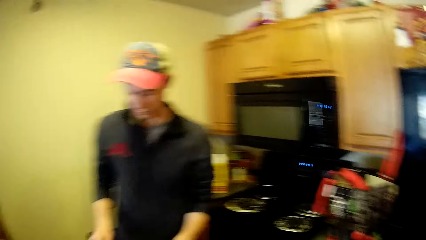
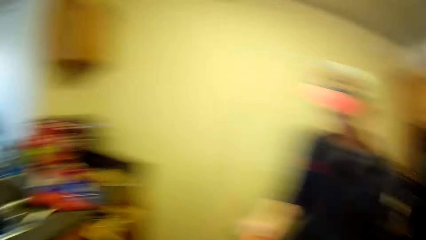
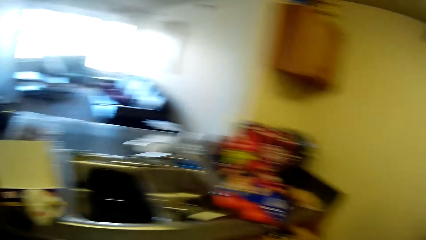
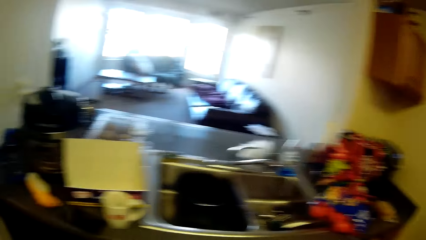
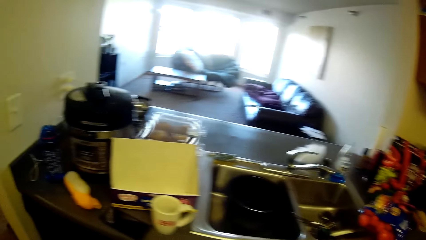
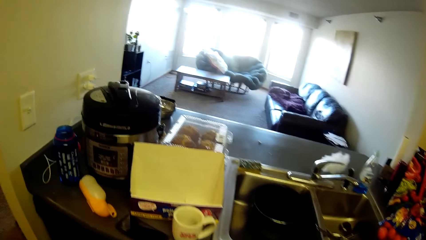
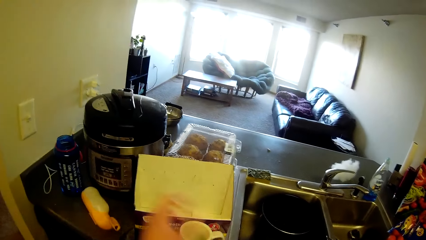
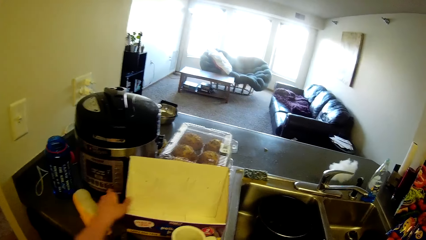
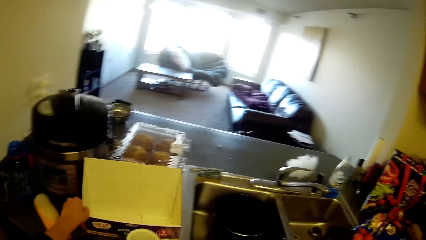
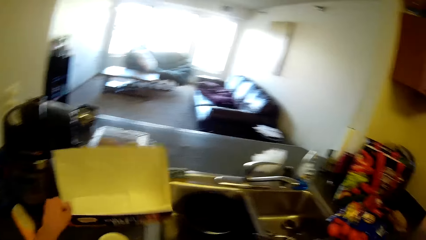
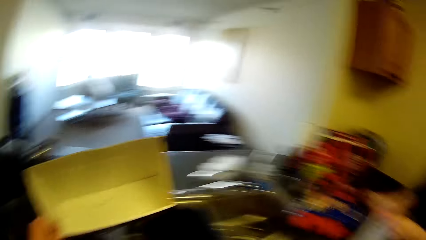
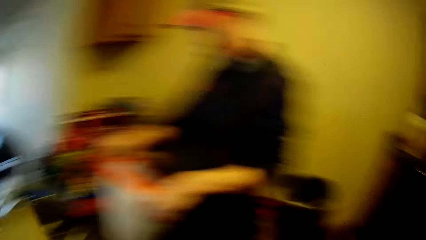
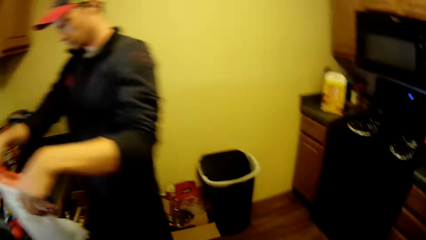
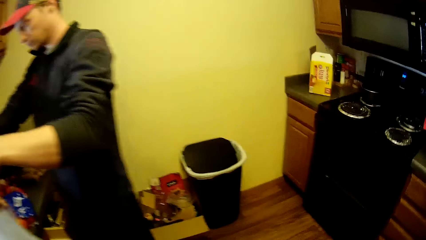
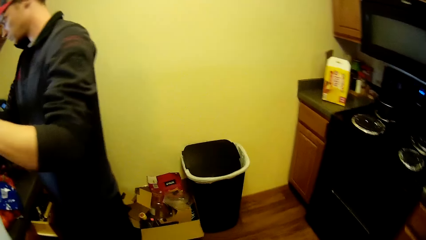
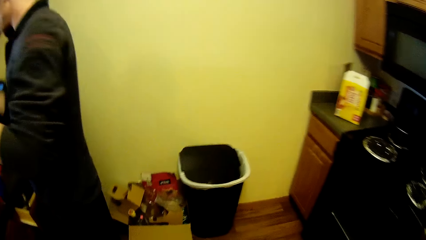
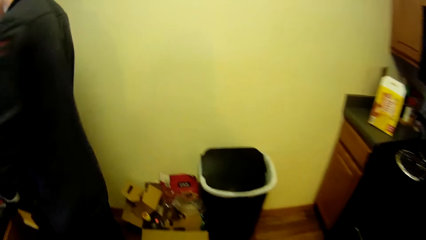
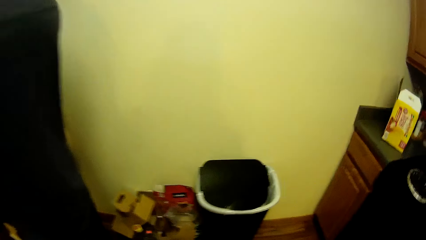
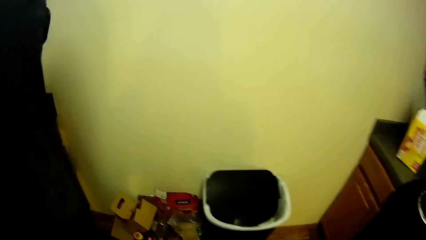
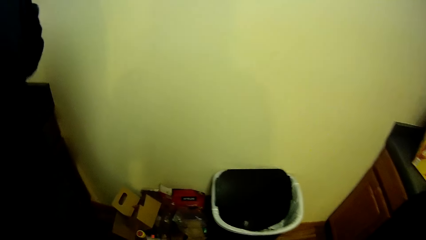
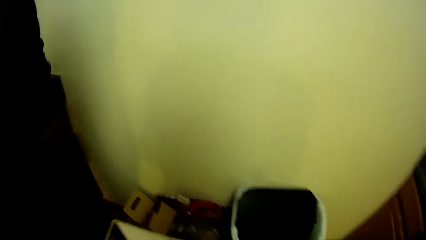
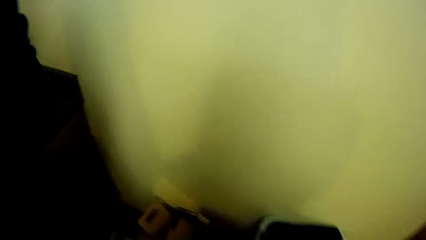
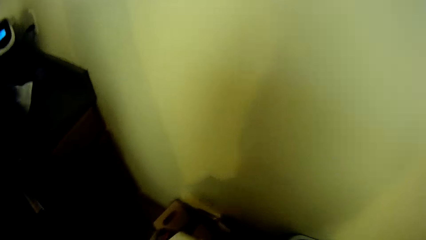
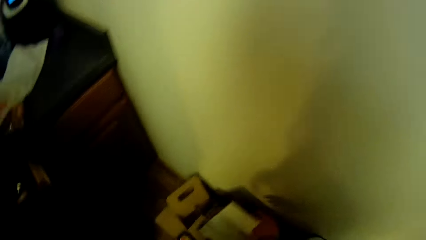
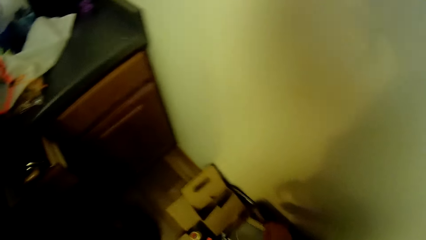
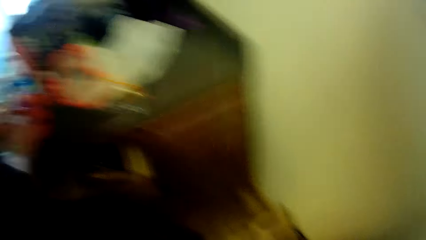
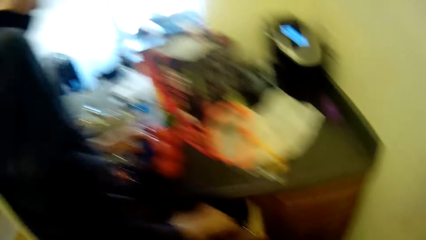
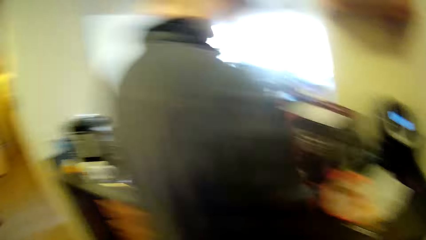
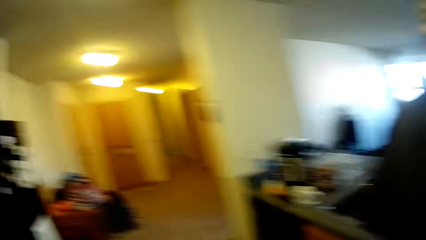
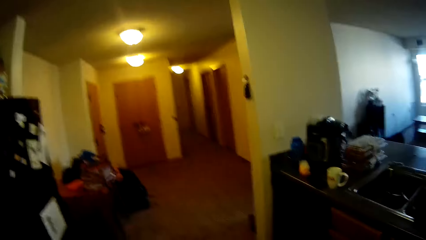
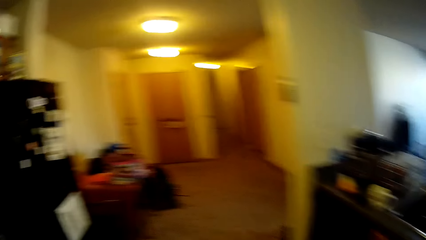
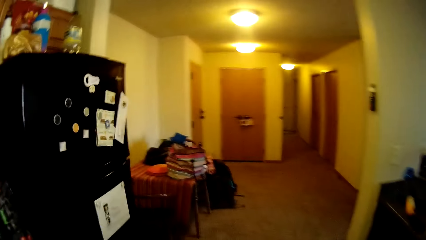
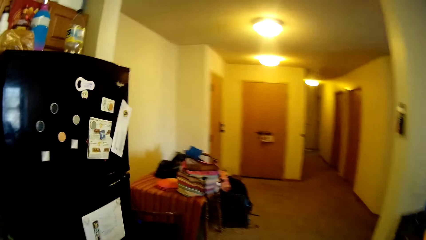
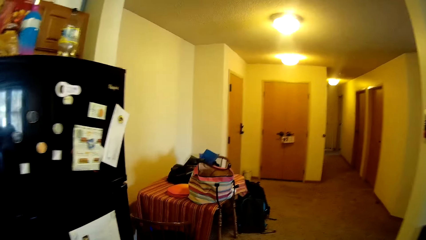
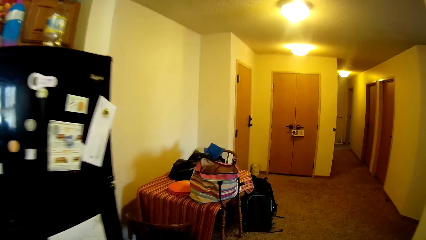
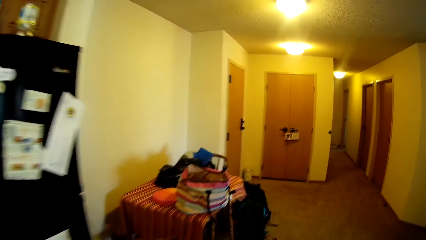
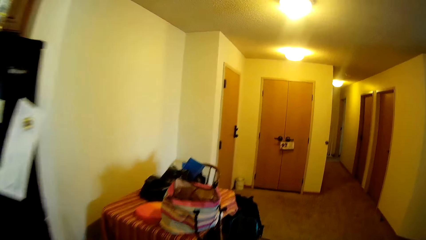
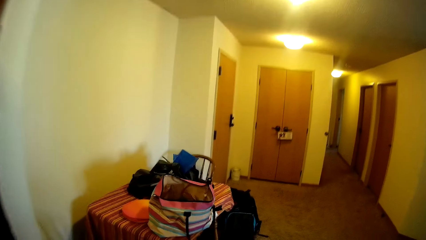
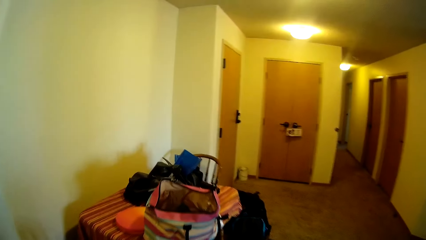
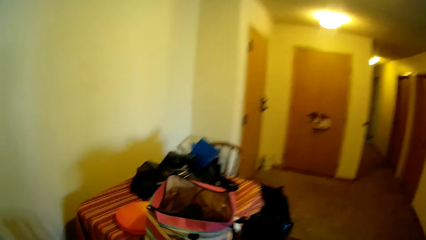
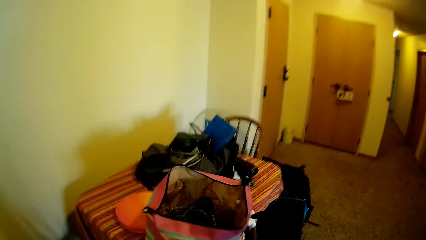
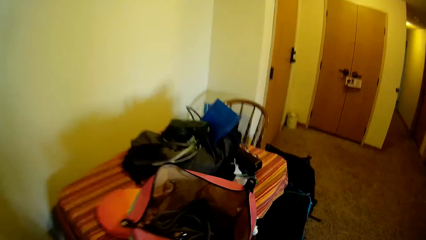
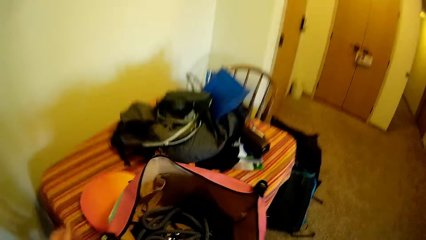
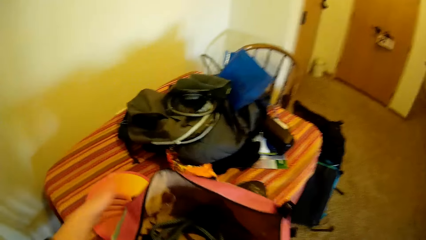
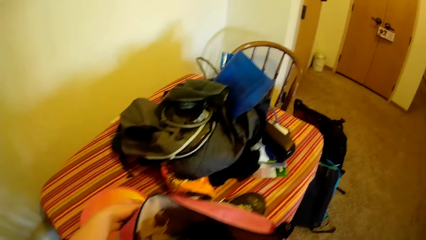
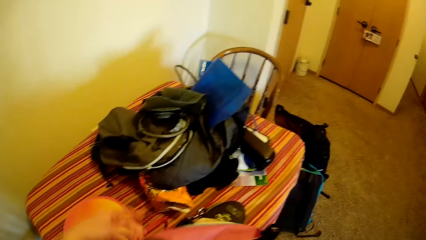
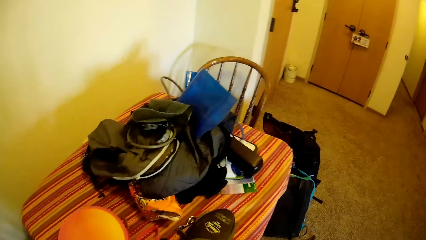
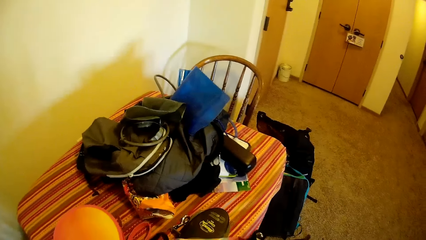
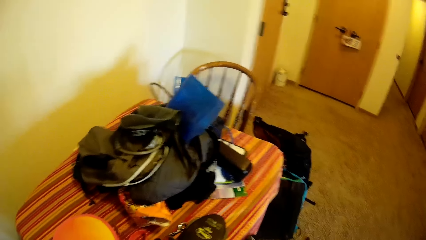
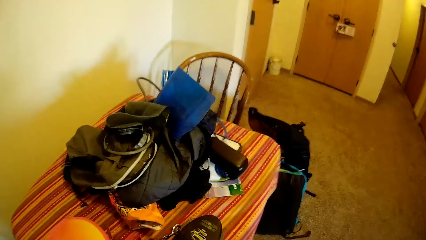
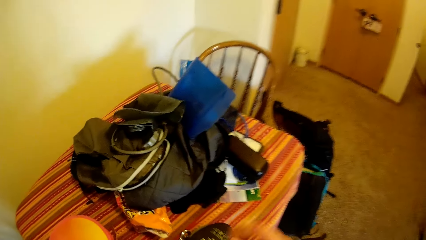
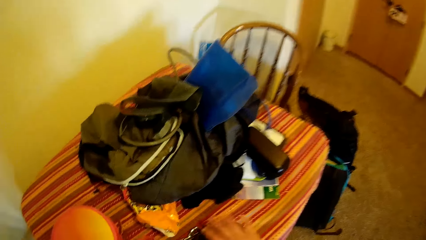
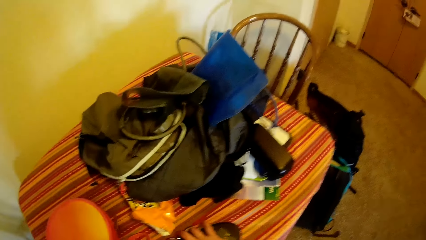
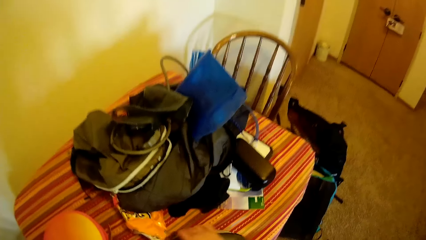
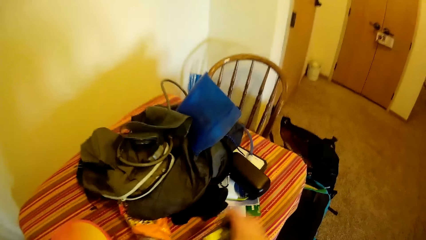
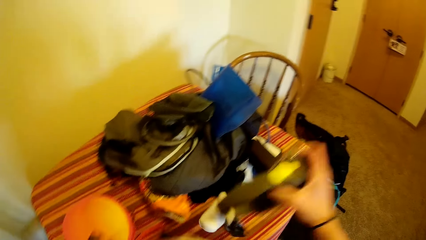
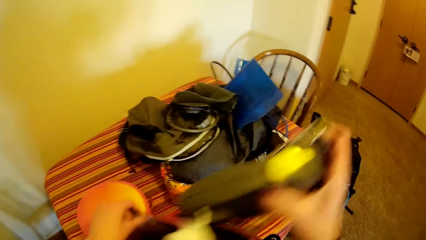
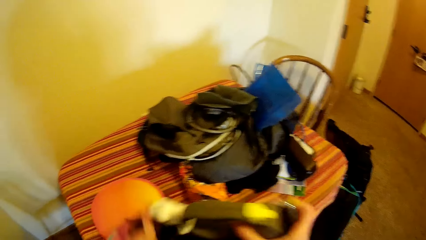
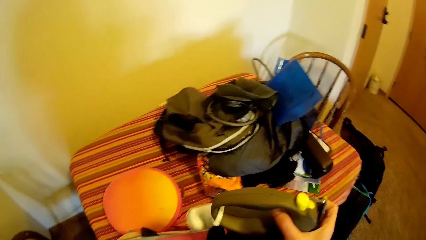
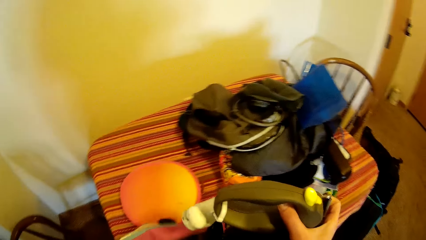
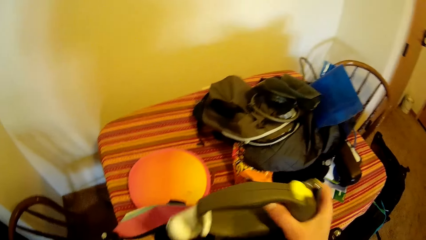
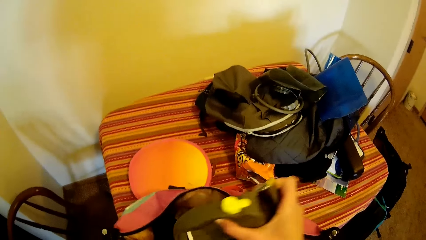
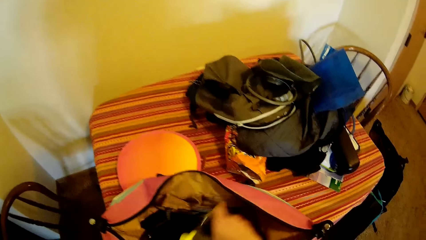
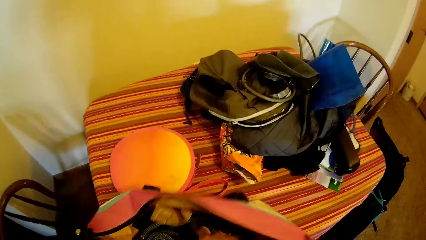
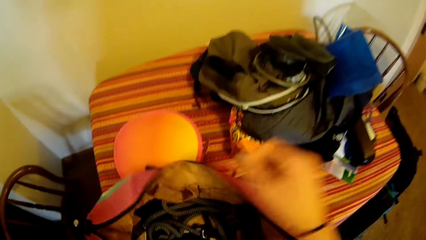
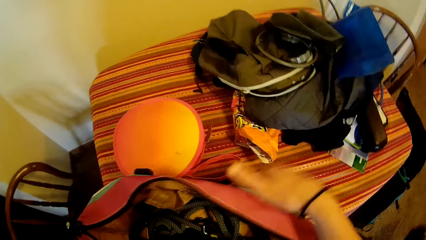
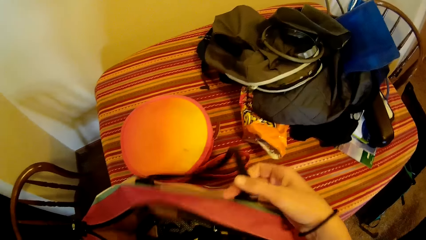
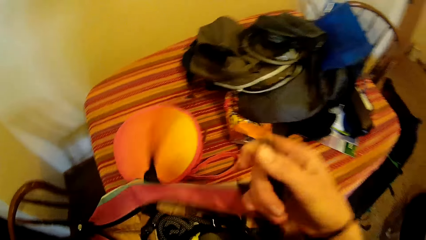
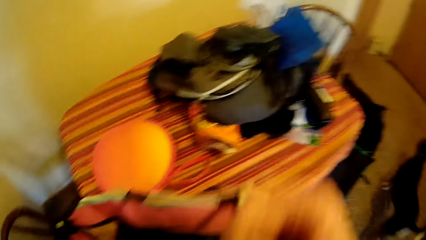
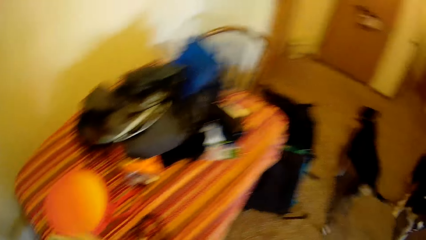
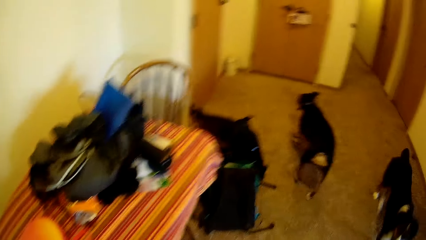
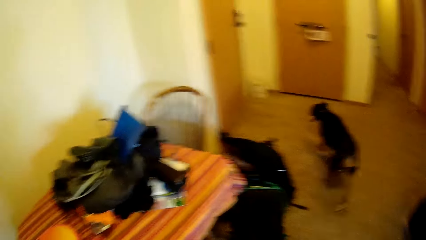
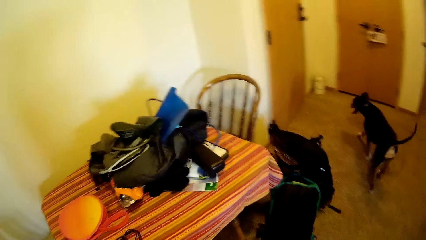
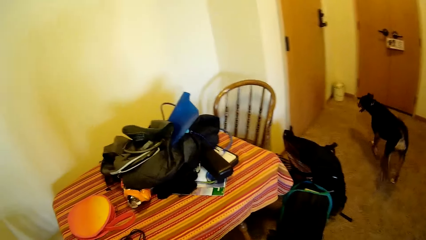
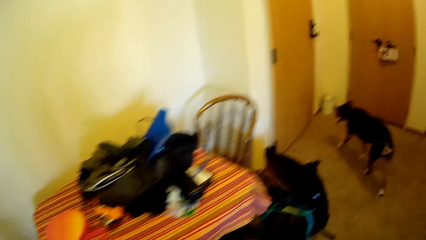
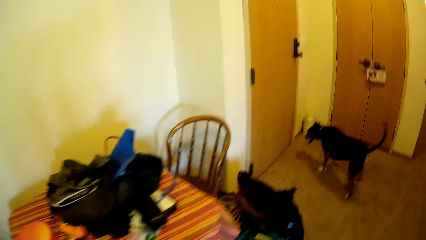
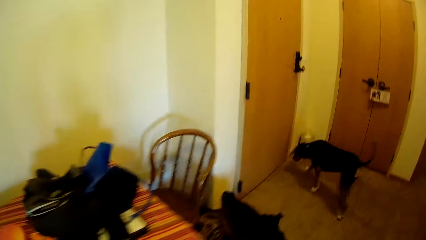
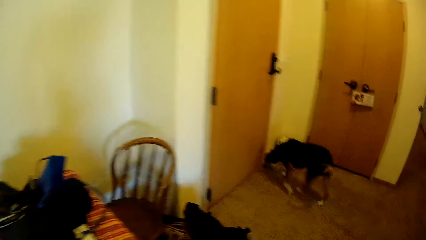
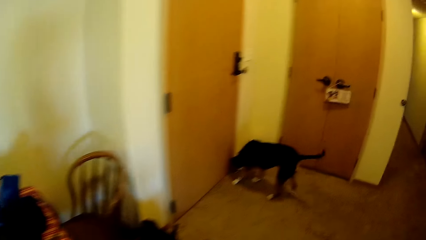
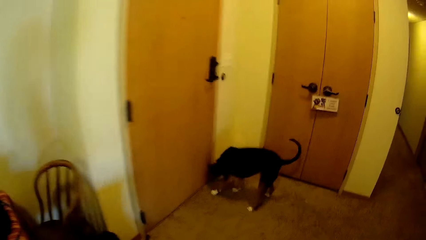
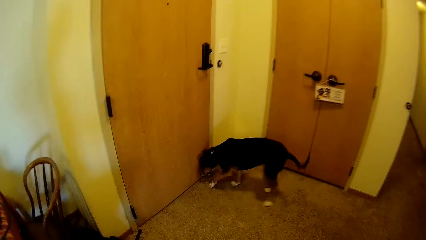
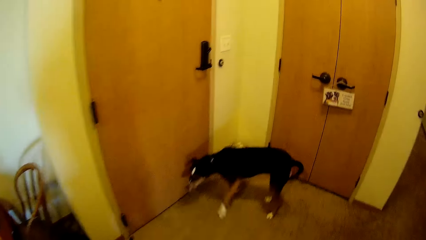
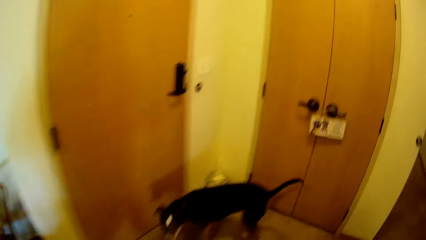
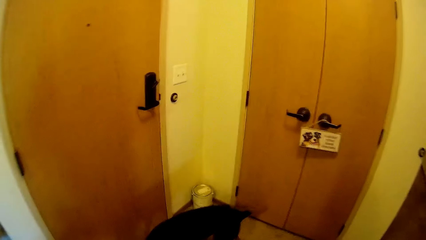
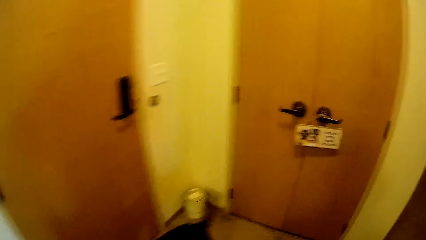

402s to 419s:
The camera wearer turns around. They pick up an empty bag from the top of the kitchen countertop. They pick up a box. A man places the bag on the countertop. The camera wearer walks around the room. They put the box on top of the bottles. They hold a bag and a purse from the dining table. They touch the fabric bag. They pick up a strap from the table. They put the purse inside the bag. They lift the bag from the dining table. They walk around the room. A dog sniffs the floor.
